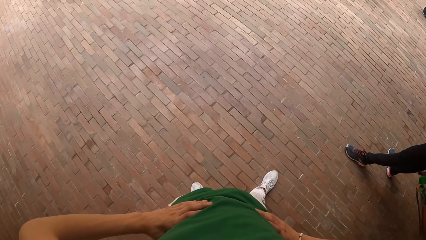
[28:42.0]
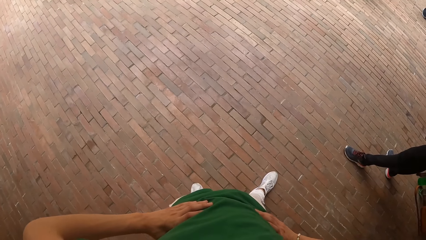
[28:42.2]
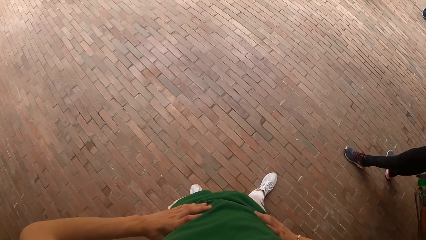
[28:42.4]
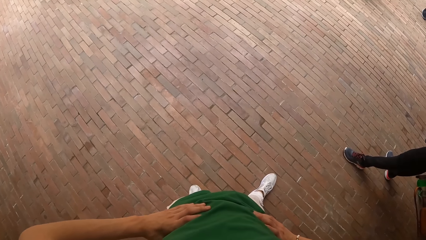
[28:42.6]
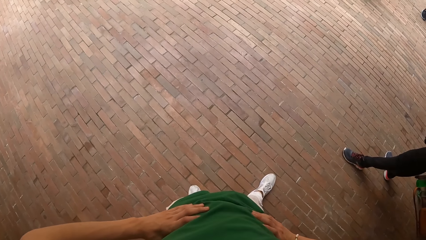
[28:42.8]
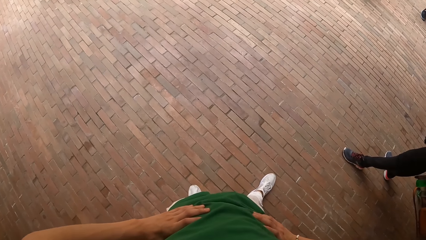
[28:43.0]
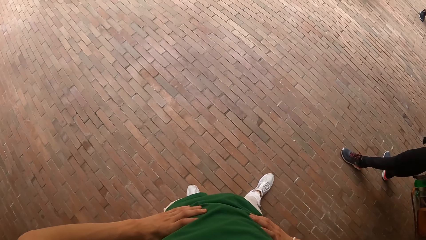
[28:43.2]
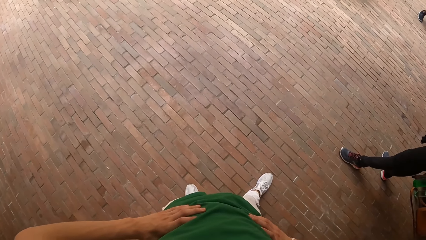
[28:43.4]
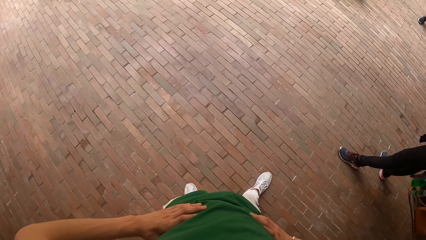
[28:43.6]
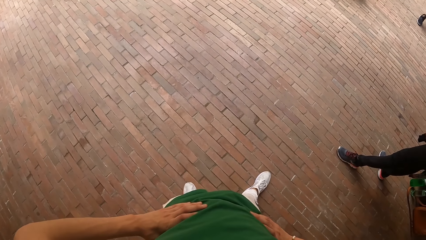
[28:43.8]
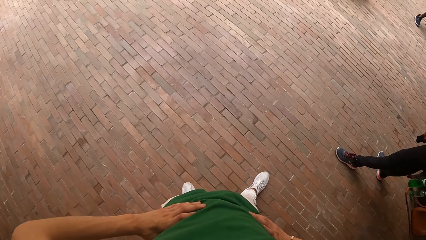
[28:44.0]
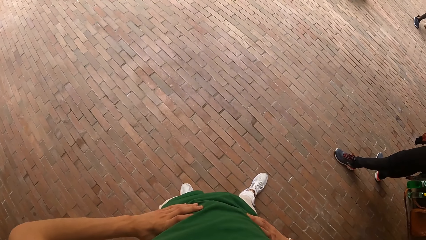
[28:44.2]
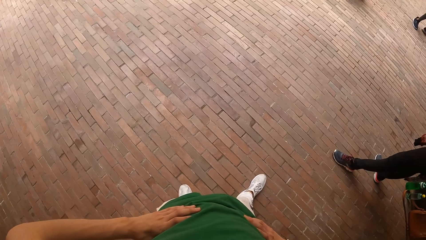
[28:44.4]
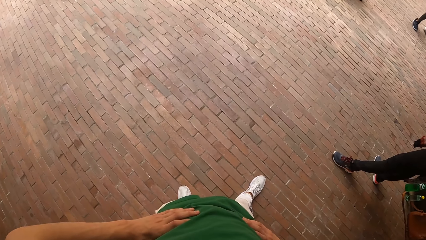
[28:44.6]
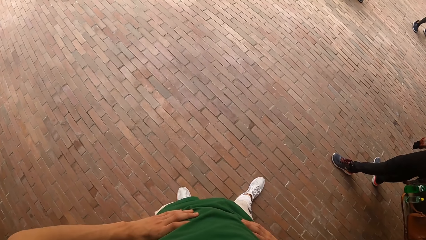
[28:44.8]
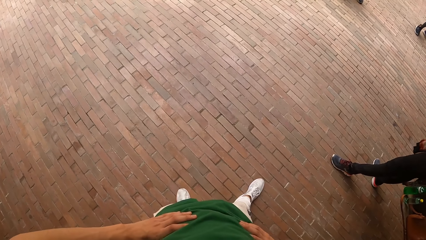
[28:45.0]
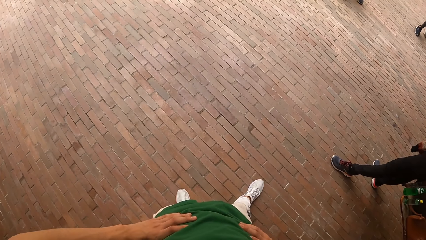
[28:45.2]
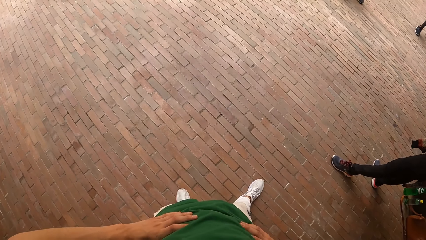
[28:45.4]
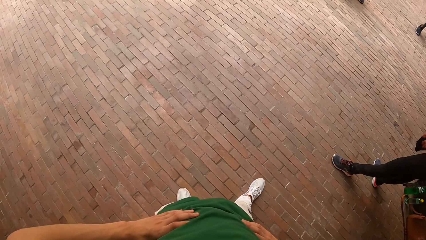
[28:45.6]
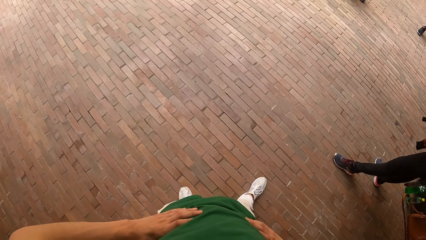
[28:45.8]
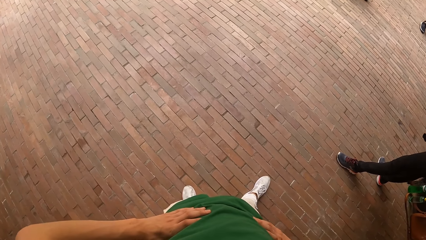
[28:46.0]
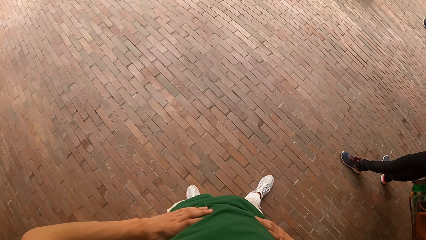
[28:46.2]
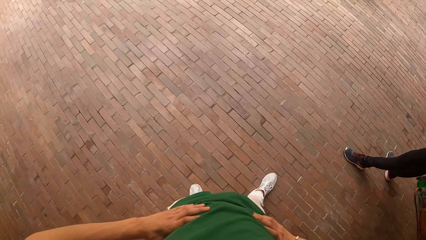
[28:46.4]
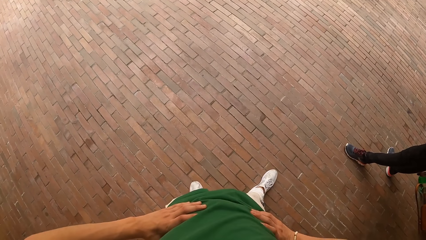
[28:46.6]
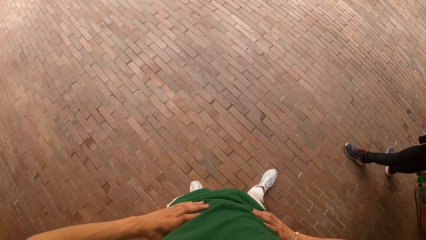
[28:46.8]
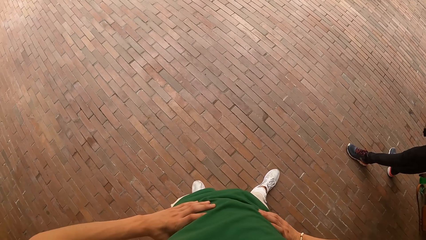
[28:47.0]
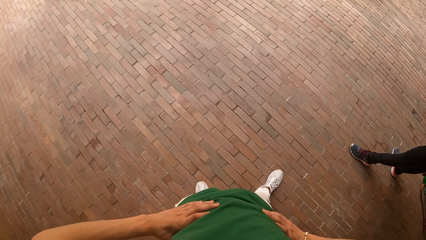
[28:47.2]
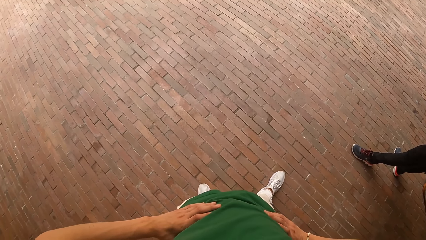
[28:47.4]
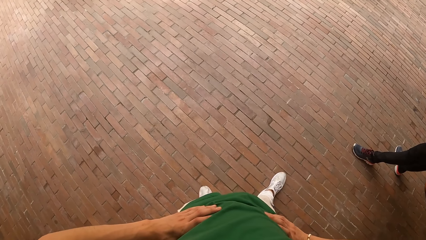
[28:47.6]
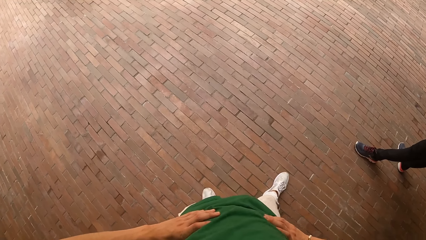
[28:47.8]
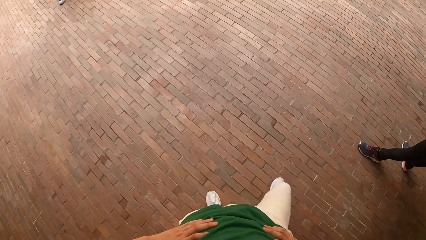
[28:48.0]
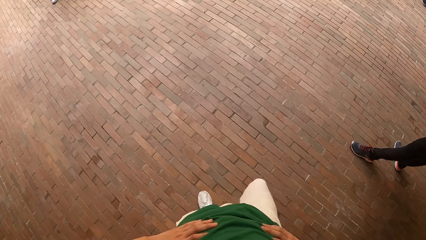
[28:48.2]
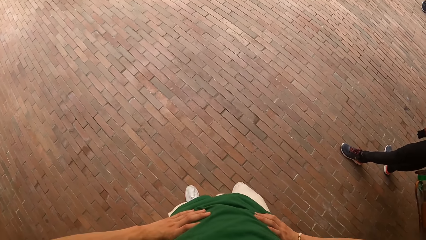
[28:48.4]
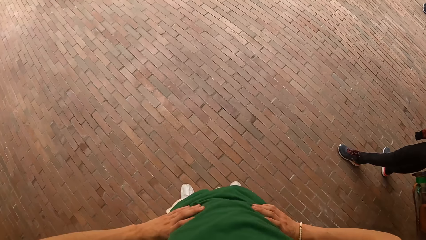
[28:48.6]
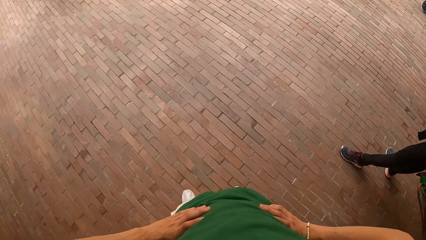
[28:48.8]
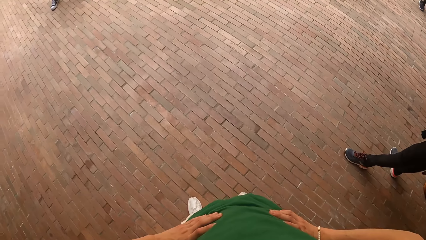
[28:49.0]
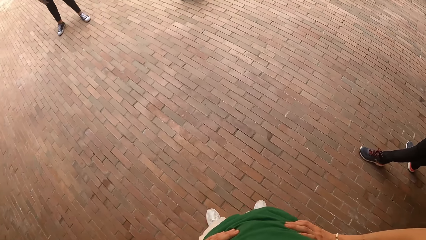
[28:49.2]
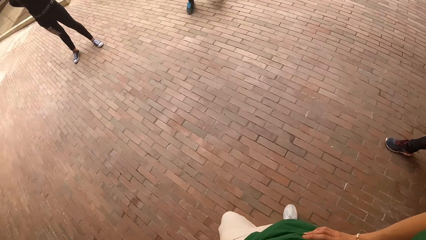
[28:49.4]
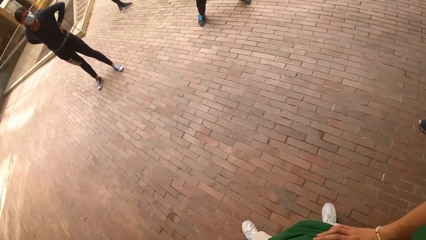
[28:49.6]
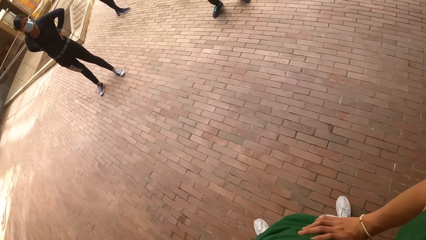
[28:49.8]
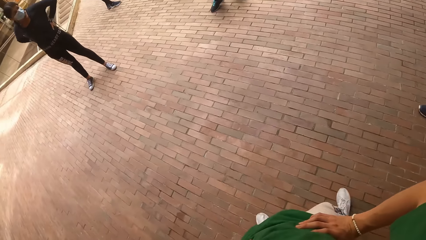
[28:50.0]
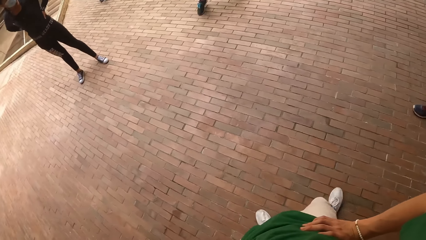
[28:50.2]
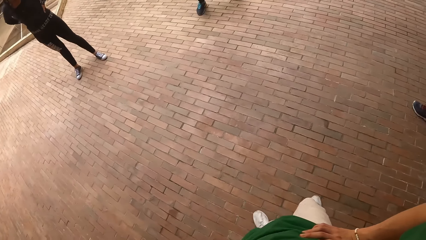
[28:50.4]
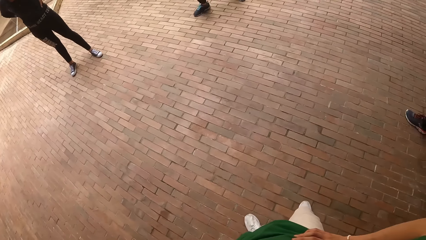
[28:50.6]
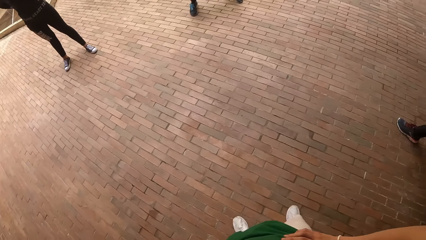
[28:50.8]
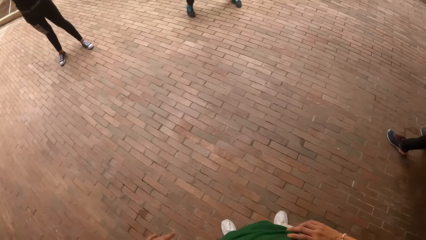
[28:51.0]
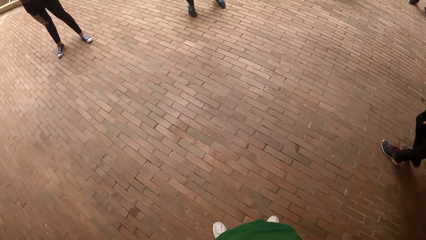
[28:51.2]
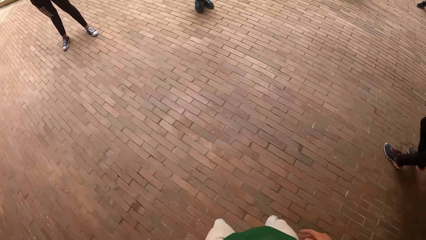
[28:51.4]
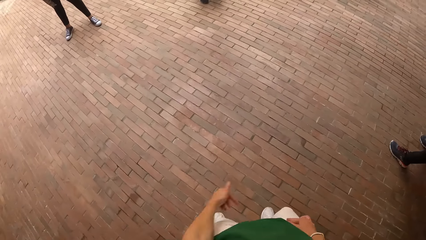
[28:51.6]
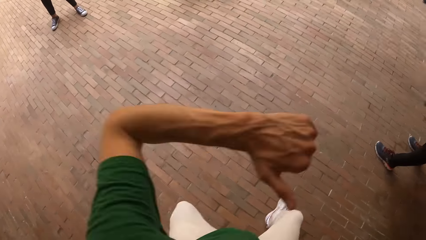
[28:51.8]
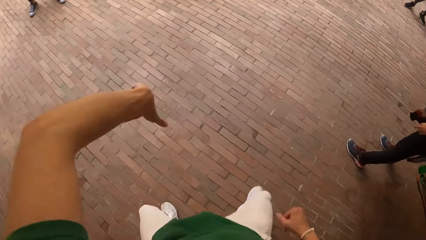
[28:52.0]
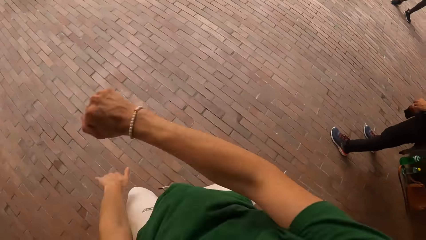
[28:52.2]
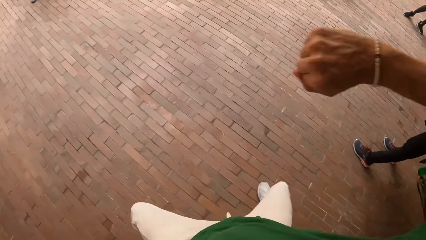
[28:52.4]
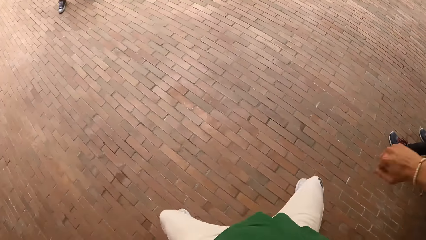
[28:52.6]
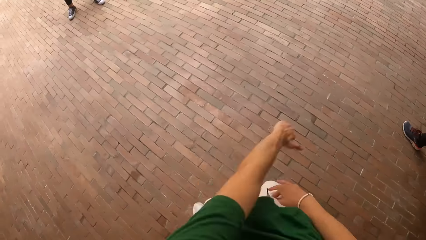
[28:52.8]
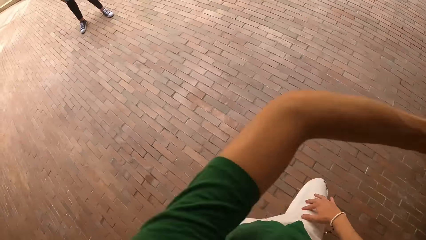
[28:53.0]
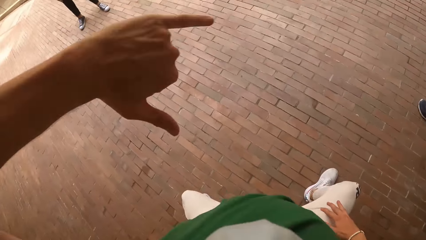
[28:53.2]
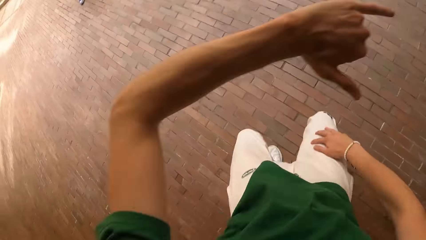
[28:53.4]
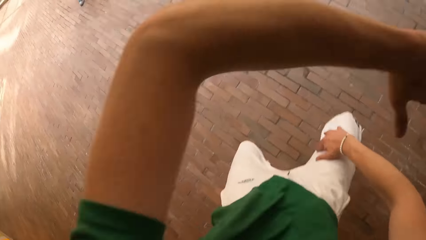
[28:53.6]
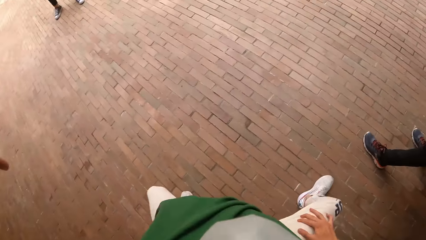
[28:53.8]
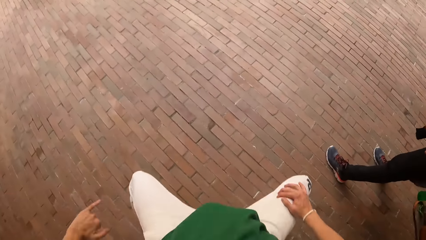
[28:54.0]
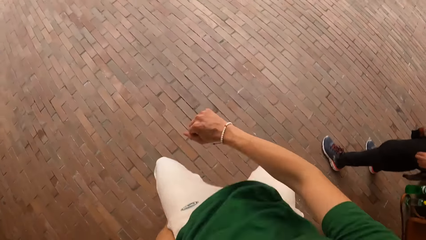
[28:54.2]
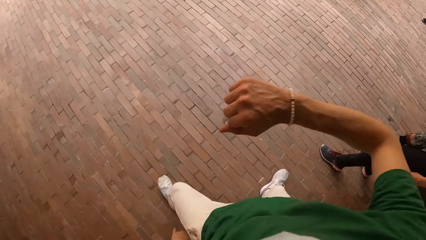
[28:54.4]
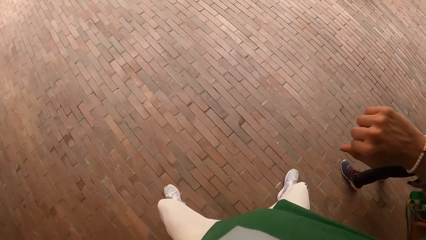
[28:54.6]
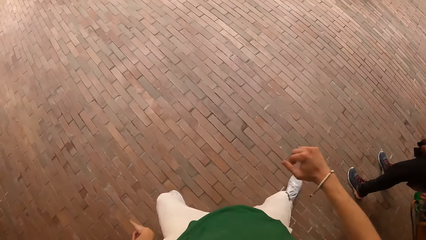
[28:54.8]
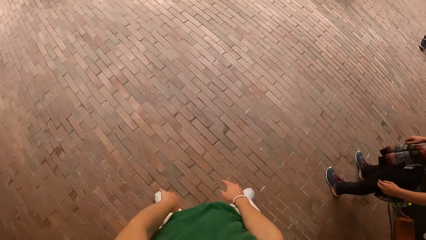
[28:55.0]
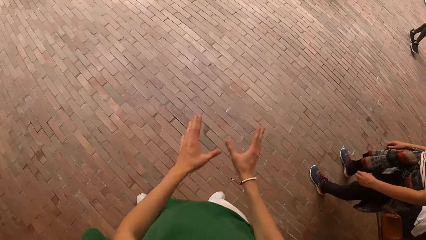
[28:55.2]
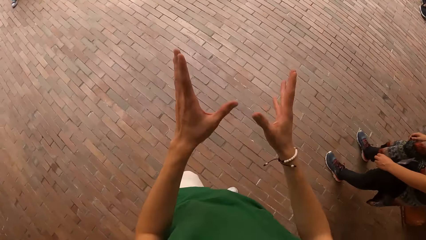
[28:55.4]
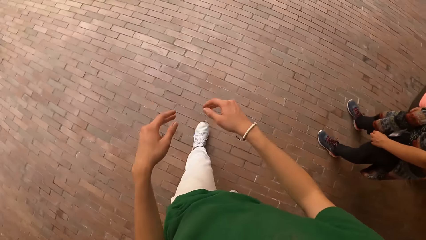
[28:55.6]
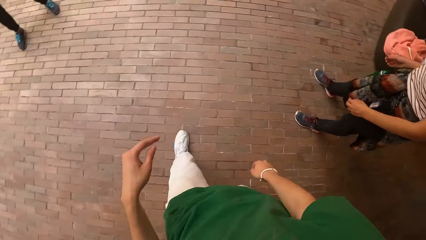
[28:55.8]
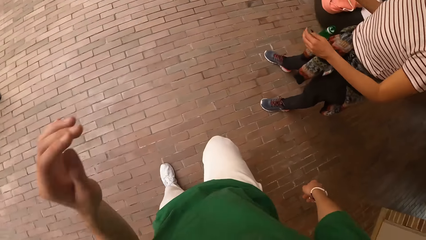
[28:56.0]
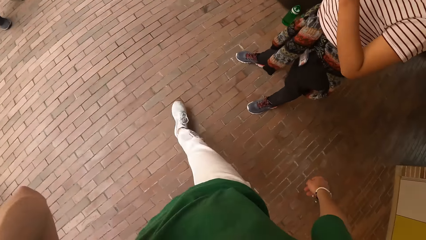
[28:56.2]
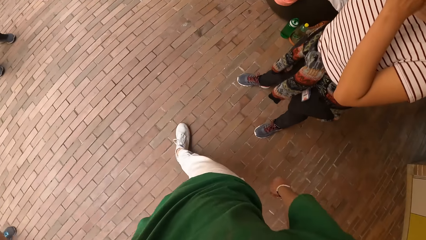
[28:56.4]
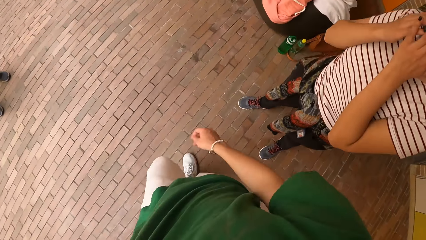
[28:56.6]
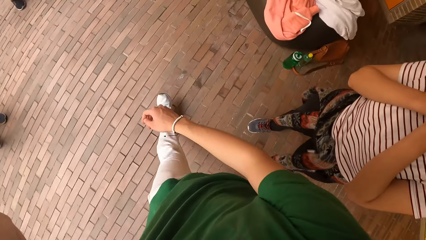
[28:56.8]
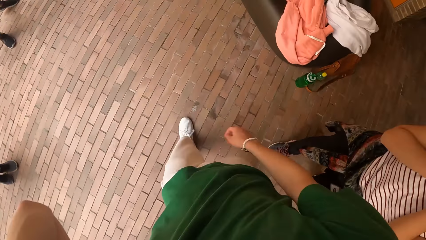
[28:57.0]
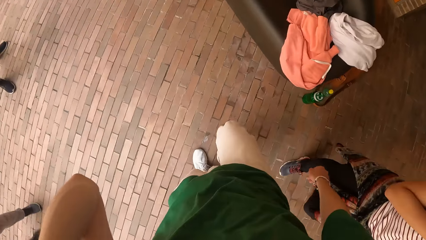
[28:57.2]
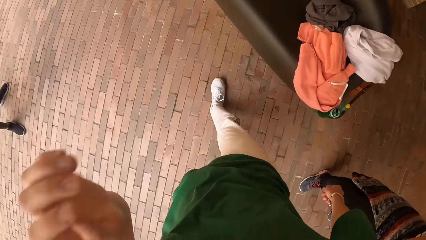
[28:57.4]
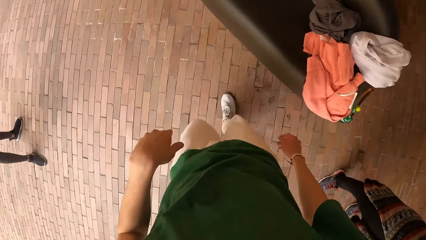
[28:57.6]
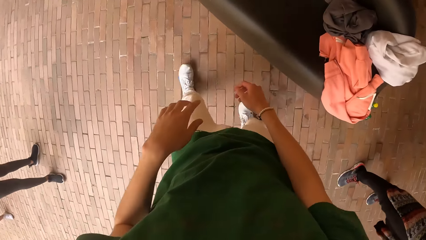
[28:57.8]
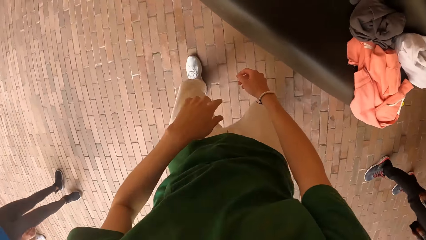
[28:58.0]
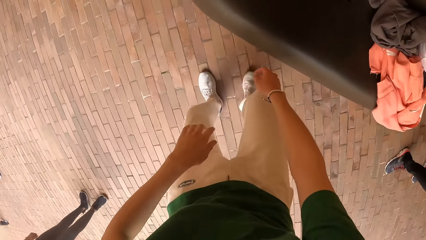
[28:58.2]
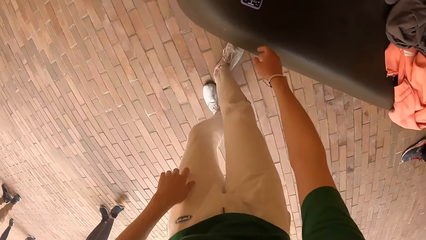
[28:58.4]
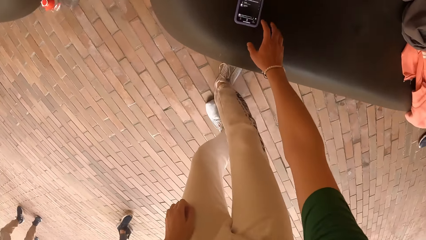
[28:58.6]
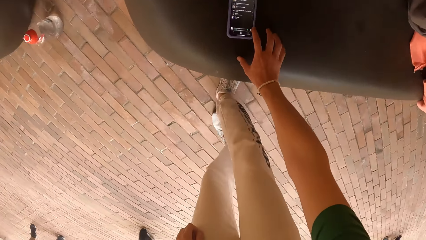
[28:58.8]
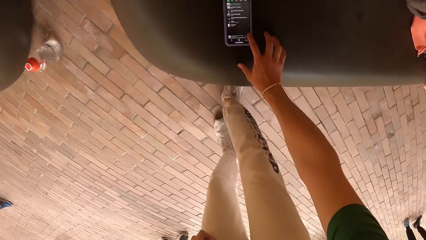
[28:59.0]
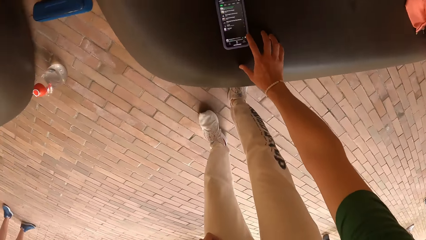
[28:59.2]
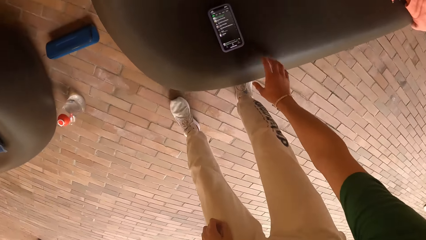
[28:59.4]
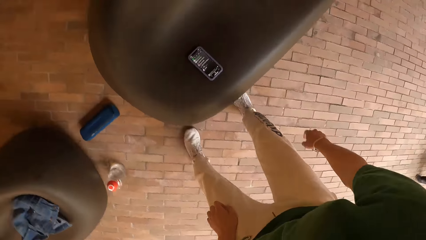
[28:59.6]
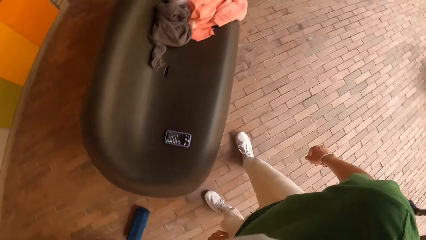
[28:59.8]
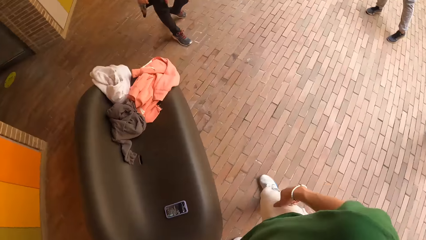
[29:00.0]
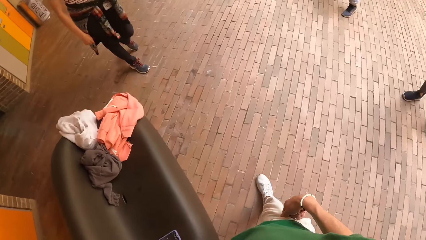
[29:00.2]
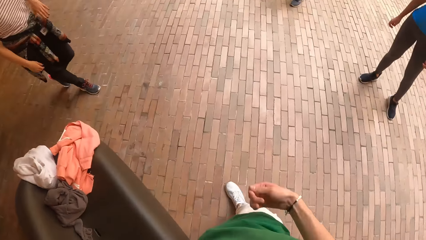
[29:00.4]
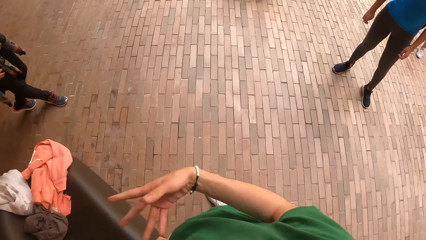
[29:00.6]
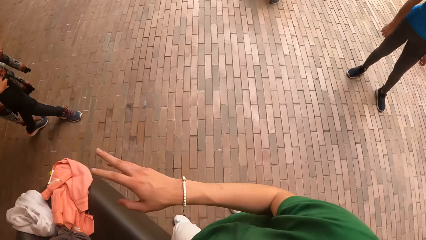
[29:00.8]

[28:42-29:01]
The camera wearer dances. He touches his head with his left hand. He walks. He operates a phone on a chair with his right hand. He touches the phone.
